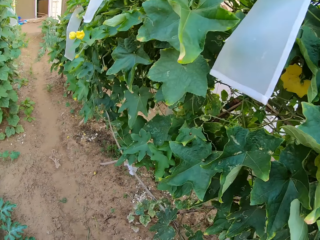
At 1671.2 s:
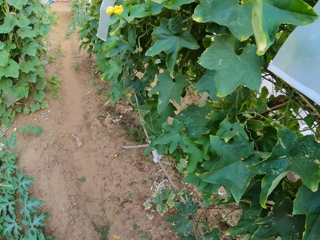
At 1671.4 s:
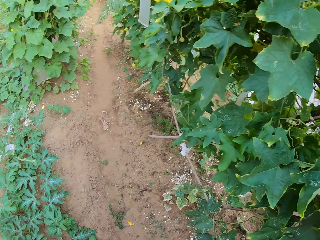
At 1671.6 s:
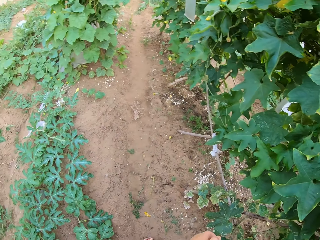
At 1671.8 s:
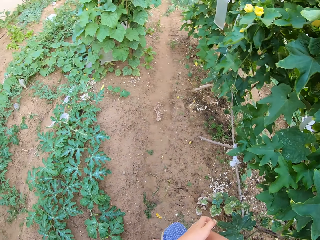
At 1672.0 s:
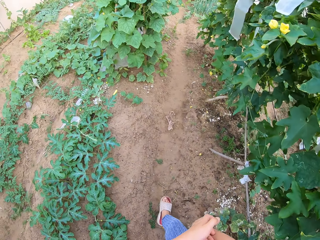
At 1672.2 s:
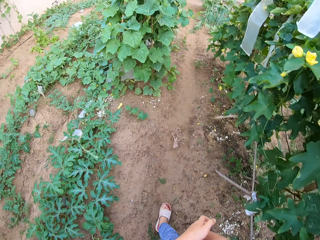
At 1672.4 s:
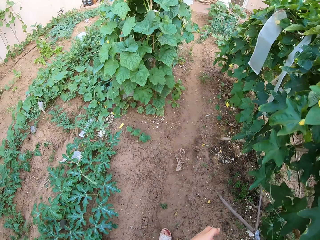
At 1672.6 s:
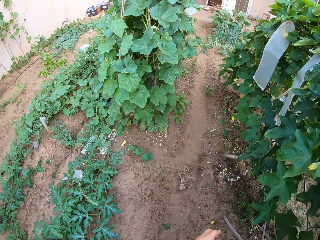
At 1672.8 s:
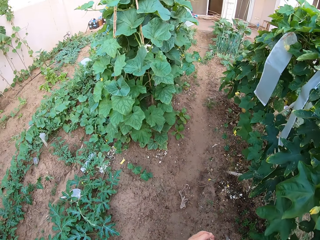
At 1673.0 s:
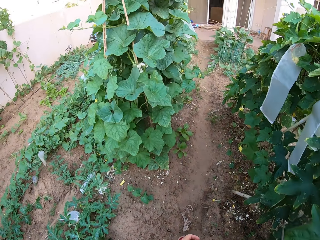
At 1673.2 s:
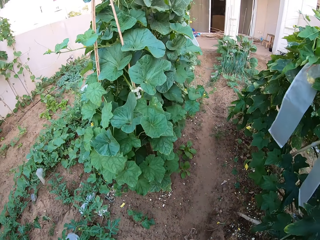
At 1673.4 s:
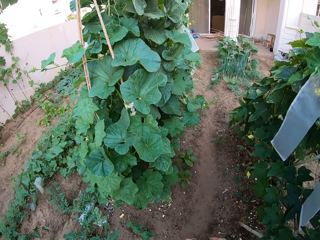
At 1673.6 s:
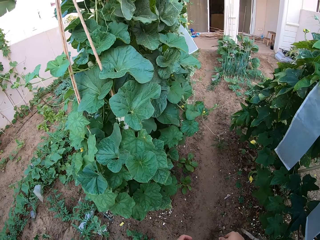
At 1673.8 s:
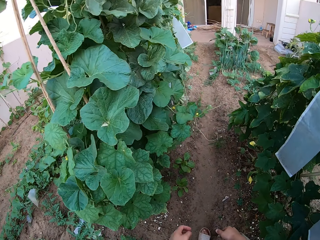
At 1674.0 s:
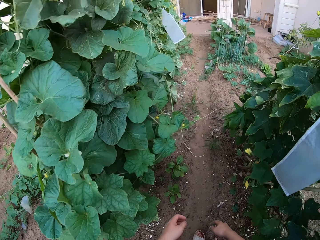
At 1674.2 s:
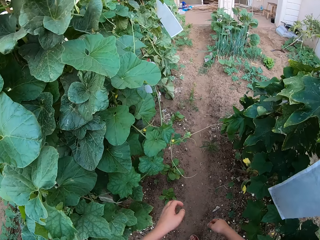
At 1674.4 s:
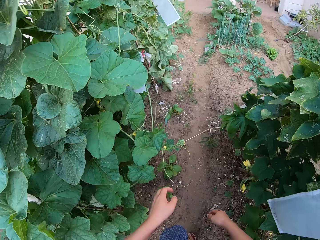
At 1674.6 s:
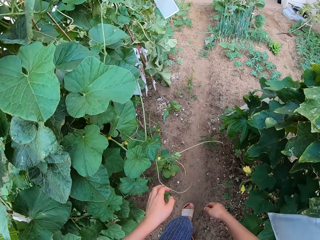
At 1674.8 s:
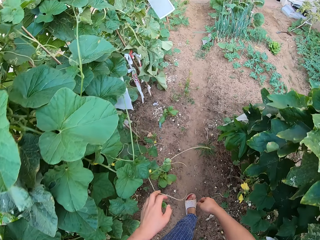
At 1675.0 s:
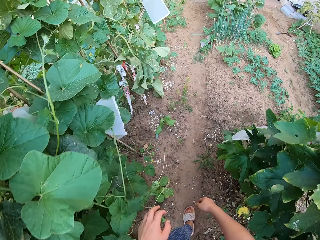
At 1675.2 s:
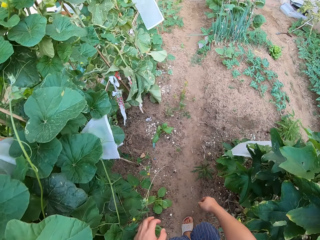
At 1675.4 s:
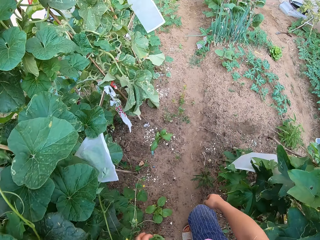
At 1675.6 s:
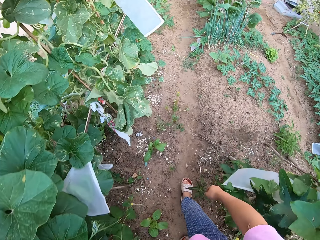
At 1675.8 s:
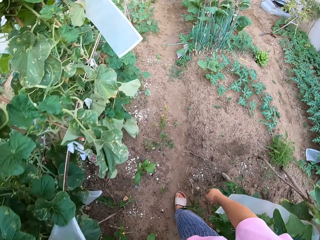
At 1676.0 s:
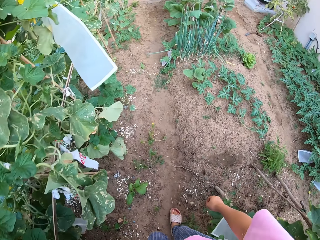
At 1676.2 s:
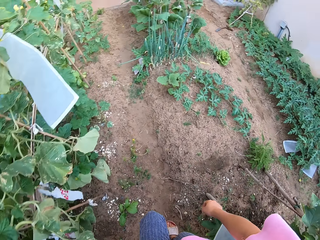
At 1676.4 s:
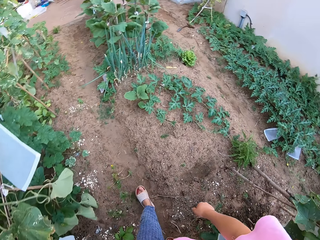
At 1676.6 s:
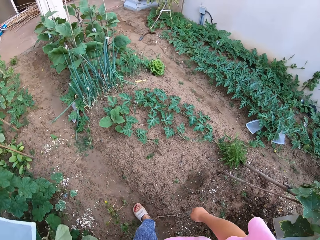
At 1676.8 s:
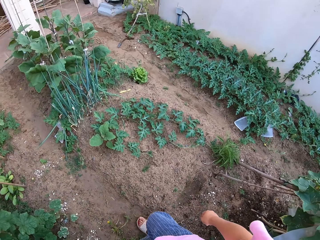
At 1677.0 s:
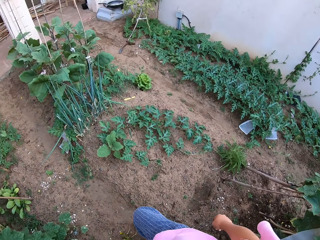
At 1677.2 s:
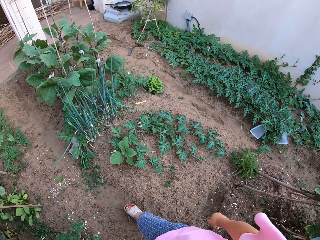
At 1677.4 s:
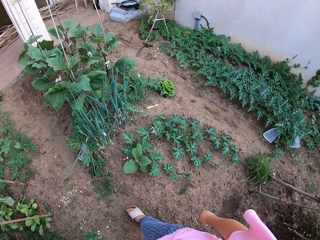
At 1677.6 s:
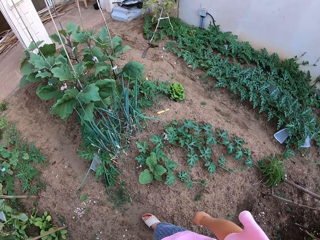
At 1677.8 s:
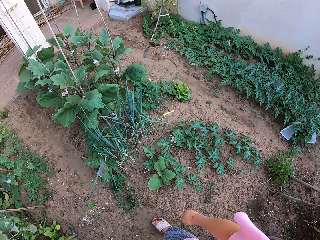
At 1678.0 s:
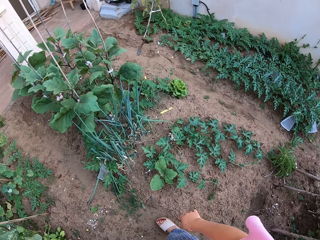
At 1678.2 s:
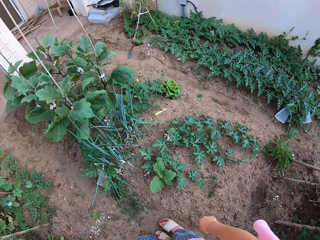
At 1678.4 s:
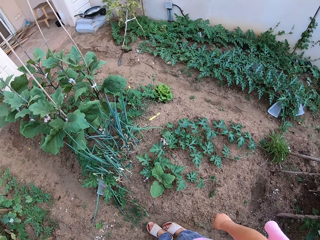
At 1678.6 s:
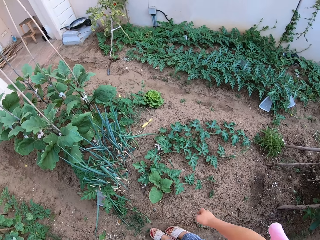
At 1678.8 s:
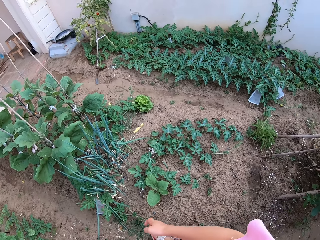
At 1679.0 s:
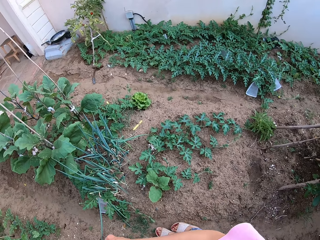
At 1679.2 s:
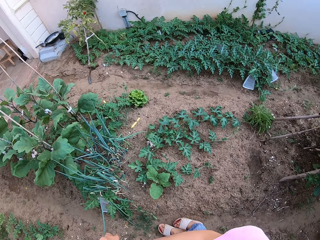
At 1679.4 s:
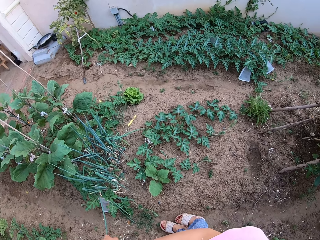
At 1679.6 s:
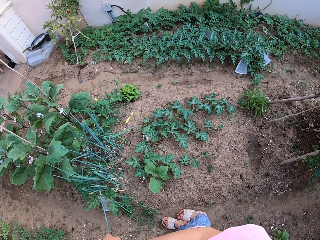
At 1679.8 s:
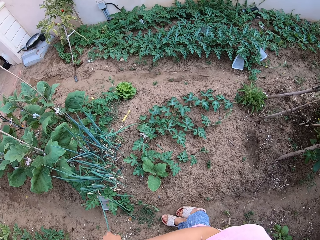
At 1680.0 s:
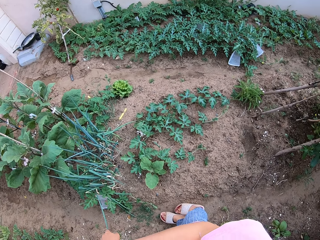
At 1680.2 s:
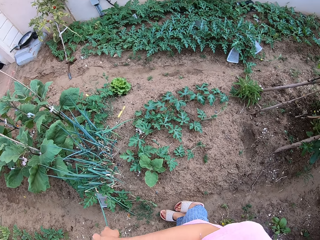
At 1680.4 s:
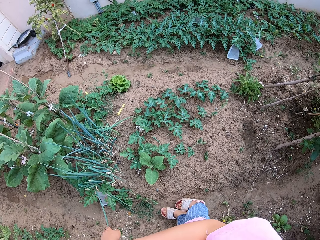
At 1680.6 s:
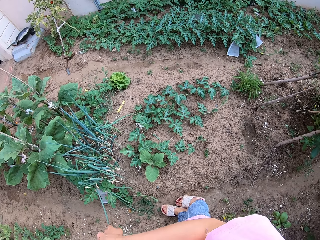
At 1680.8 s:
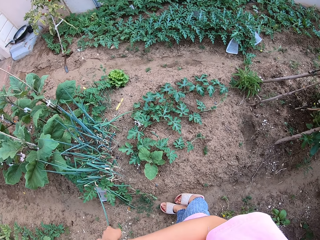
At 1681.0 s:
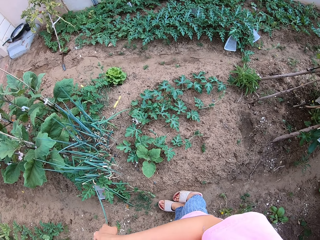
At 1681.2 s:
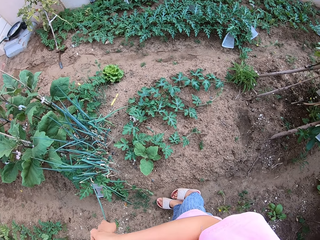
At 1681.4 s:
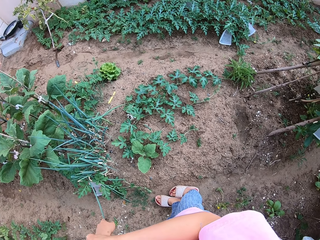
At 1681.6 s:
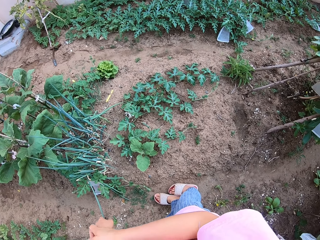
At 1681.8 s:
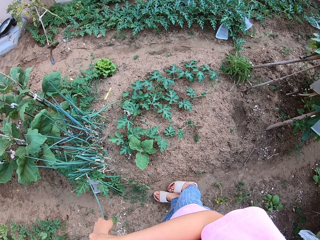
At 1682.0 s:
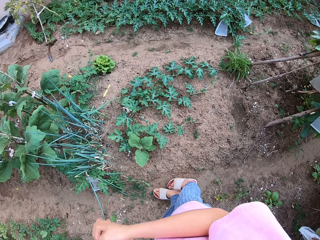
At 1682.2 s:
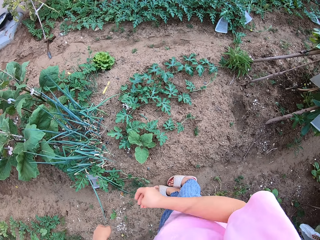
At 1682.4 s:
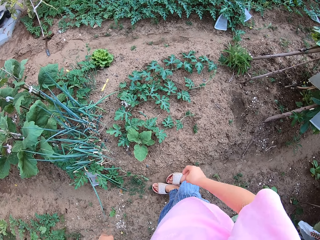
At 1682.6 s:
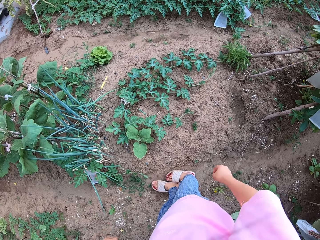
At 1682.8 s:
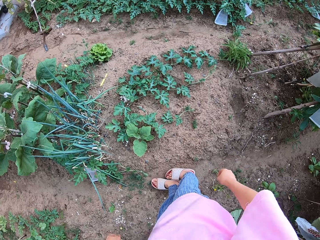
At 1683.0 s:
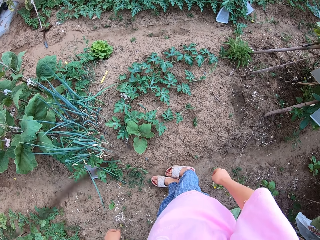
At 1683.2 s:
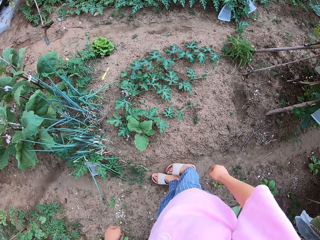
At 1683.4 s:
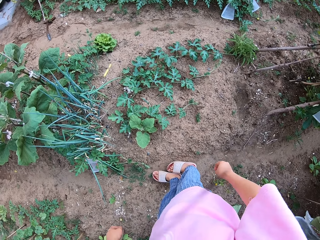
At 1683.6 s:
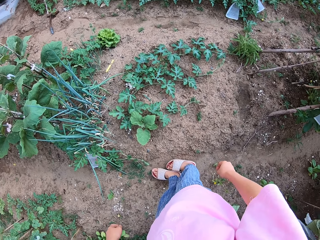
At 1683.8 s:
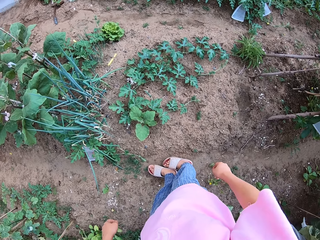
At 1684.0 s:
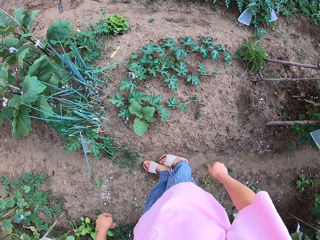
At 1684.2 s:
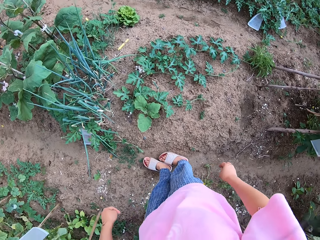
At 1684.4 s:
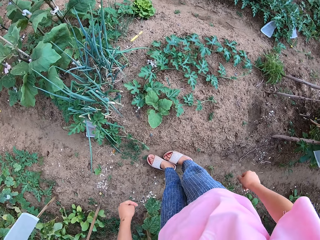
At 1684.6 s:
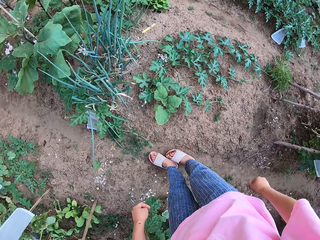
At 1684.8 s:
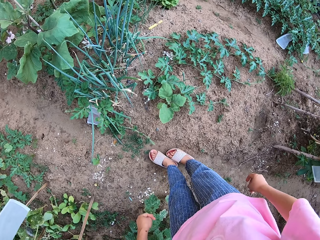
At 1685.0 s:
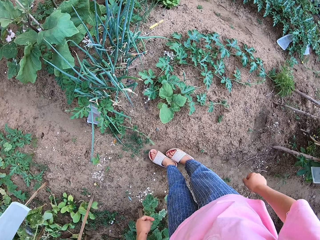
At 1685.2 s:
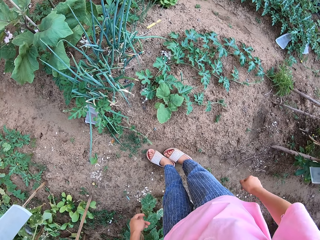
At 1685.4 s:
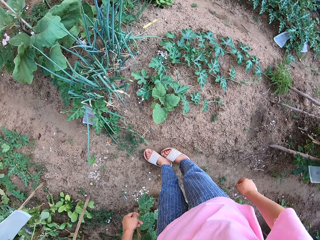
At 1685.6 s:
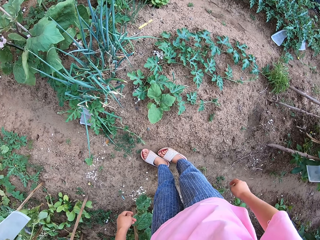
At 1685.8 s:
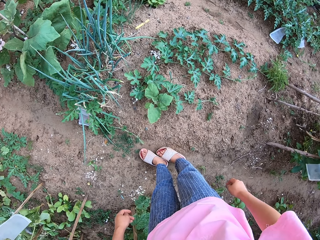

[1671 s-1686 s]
The camera wearer walks to the garden. They scratch the hand.

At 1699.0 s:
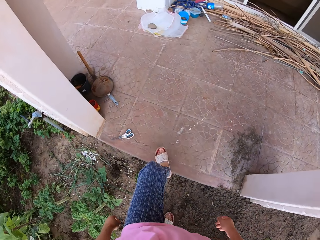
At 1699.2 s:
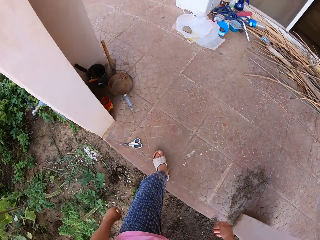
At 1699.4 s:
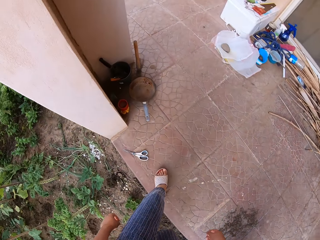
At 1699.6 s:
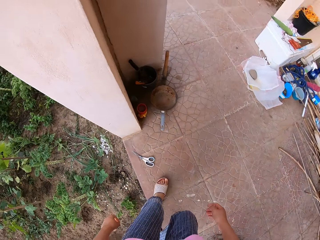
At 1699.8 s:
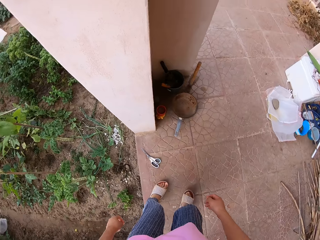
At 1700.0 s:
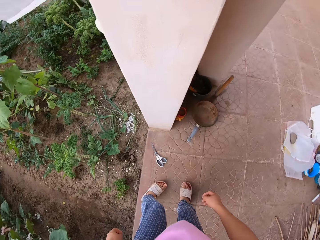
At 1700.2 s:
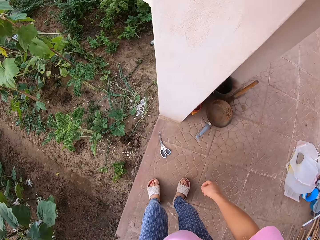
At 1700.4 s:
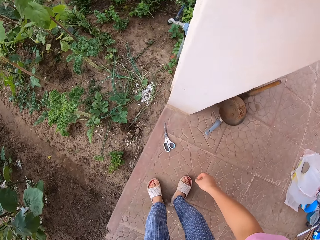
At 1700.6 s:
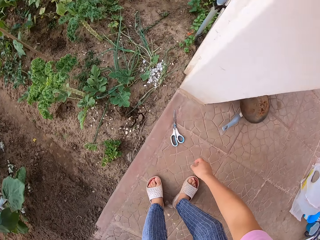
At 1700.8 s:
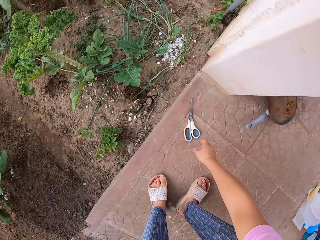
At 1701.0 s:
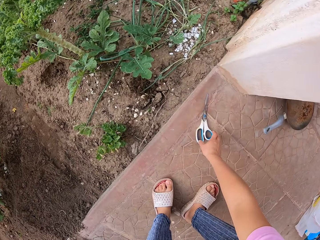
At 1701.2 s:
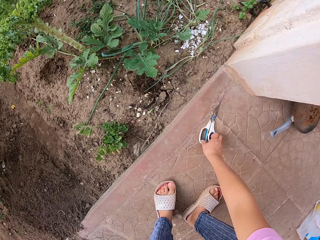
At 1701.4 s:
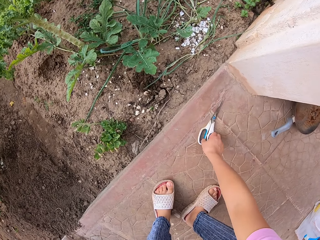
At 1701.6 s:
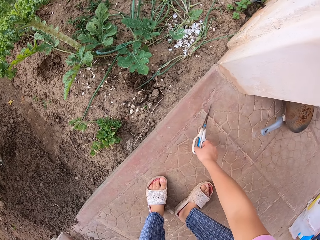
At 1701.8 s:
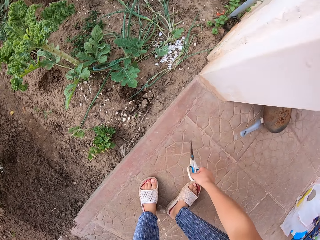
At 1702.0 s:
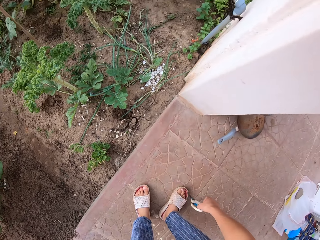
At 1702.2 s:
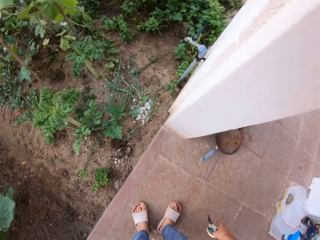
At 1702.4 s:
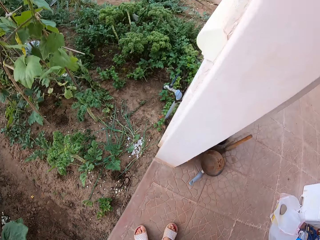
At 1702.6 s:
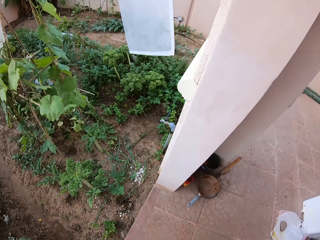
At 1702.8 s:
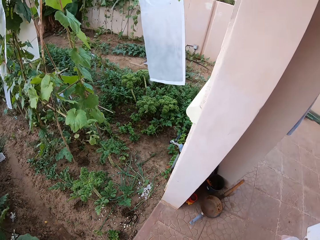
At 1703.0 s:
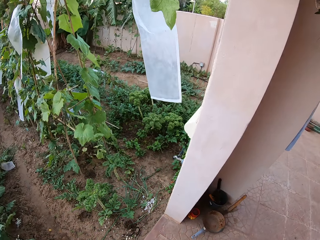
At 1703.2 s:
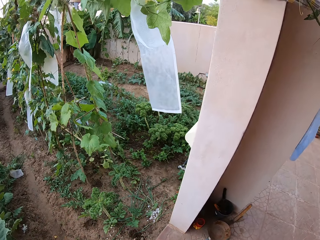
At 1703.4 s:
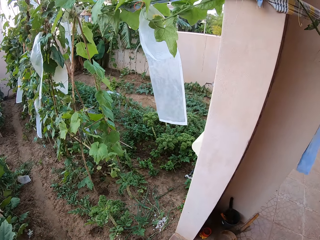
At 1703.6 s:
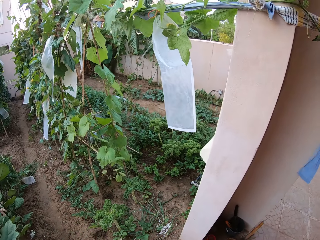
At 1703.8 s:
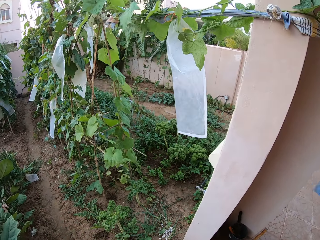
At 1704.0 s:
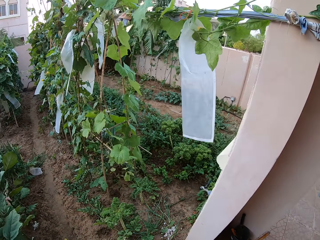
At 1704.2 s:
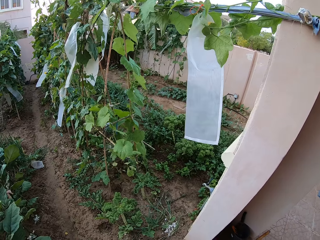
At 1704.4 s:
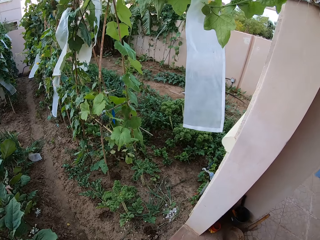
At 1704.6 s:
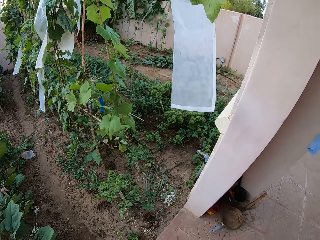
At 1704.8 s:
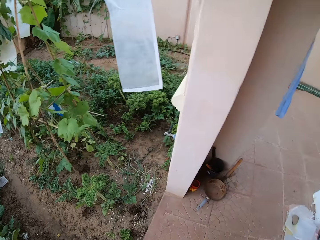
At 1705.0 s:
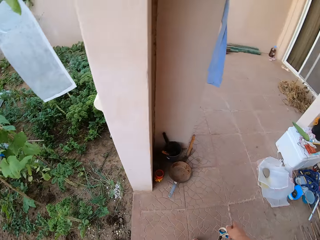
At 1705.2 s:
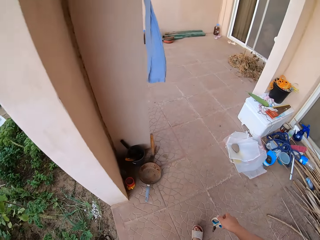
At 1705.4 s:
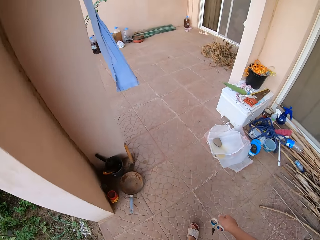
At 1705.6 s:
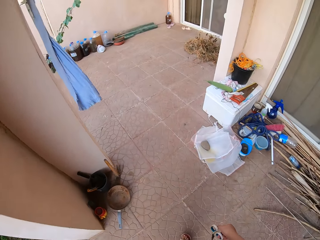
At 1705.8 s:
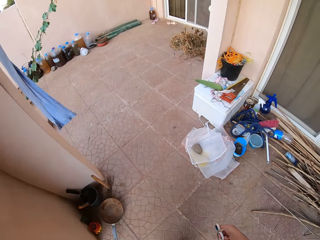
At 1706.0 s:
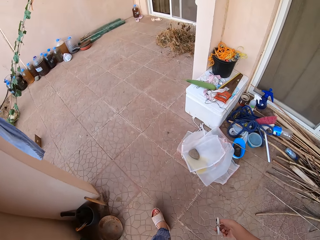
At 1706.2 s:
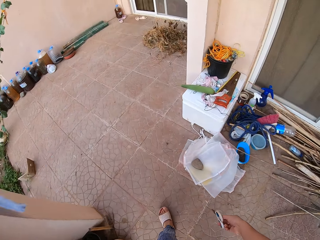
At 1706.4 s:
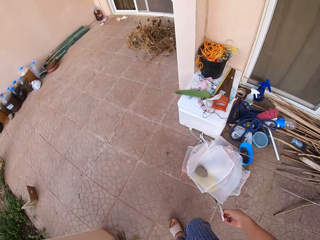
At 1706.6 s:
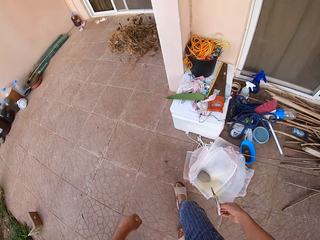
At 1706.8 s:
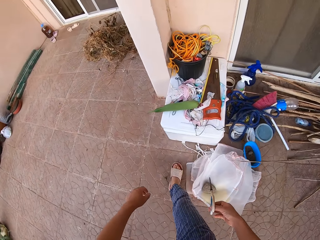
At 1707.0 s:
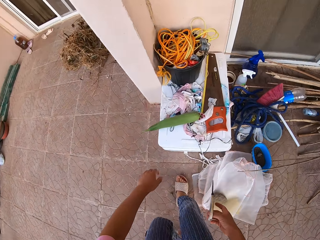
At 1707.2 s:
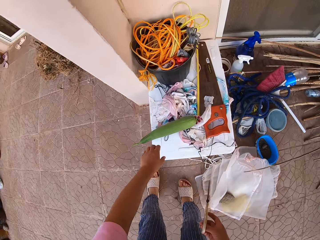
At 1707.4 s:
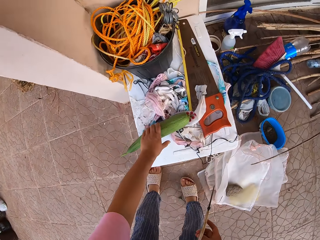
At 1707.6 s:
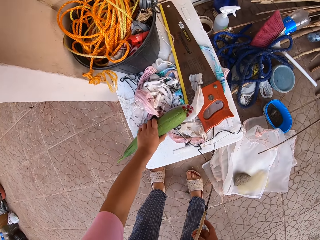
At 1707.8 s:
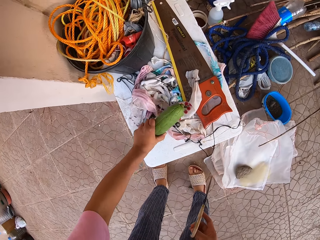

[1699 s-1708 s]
The camera wearer grabs the scissors. They pick up the cucumber.
